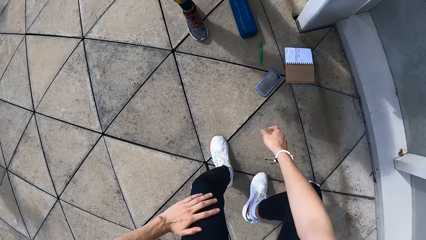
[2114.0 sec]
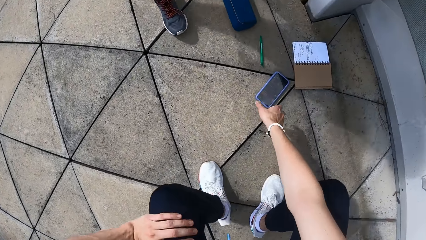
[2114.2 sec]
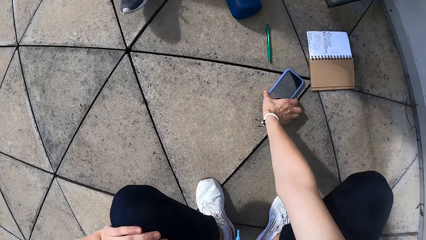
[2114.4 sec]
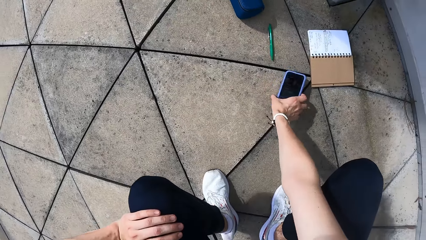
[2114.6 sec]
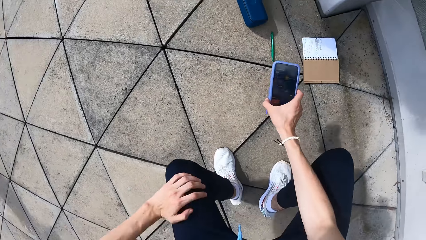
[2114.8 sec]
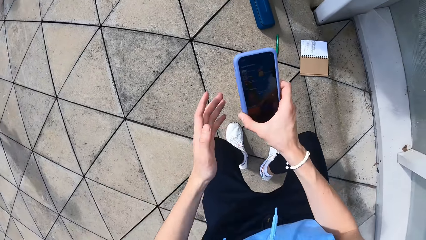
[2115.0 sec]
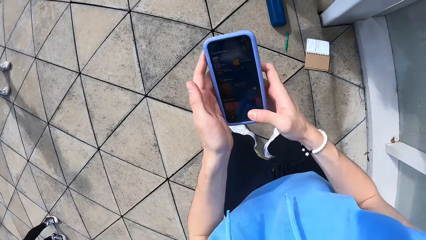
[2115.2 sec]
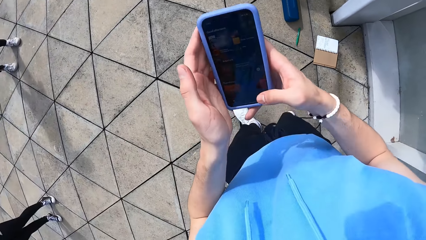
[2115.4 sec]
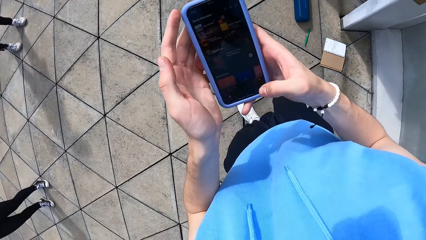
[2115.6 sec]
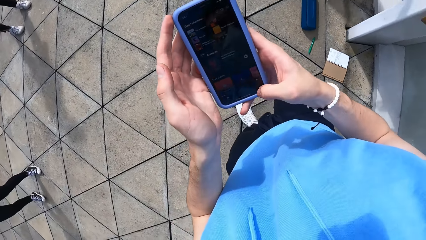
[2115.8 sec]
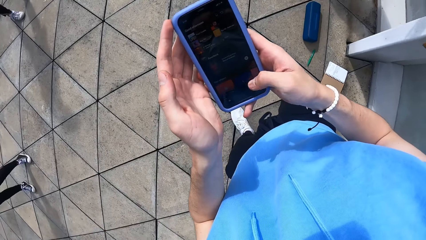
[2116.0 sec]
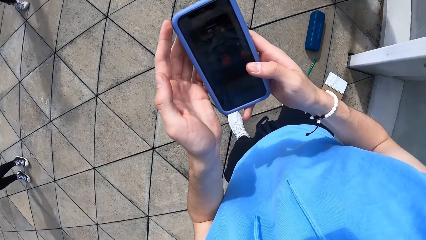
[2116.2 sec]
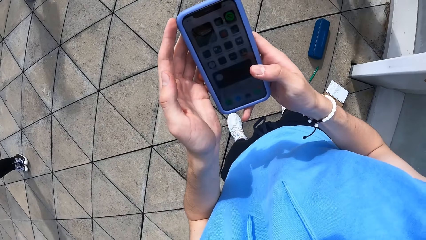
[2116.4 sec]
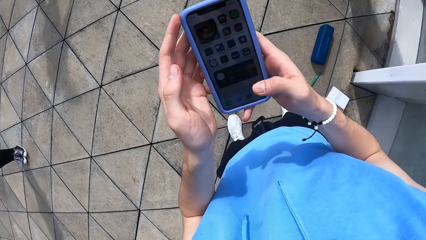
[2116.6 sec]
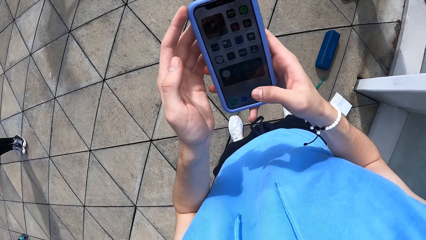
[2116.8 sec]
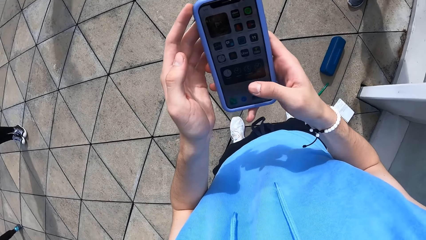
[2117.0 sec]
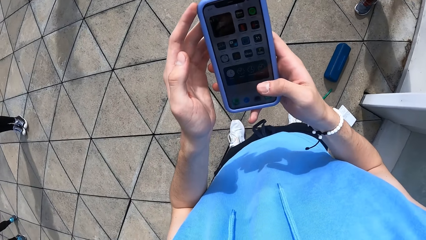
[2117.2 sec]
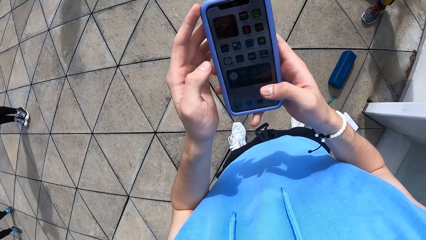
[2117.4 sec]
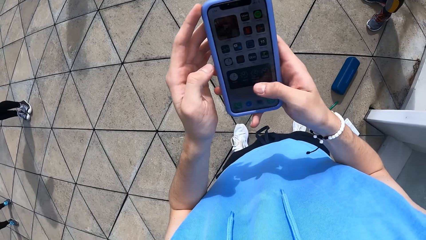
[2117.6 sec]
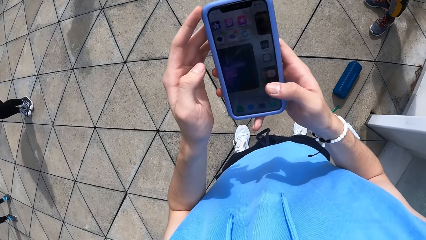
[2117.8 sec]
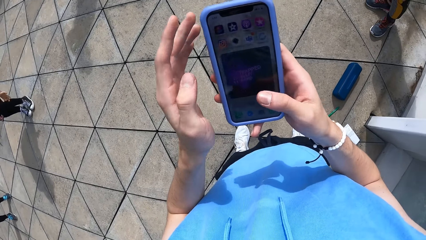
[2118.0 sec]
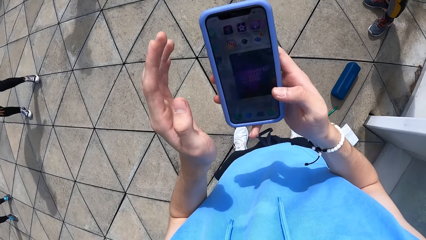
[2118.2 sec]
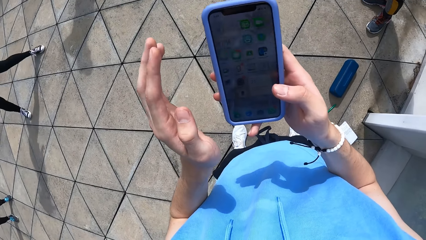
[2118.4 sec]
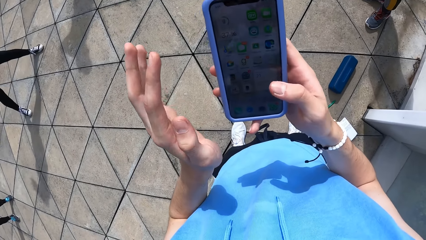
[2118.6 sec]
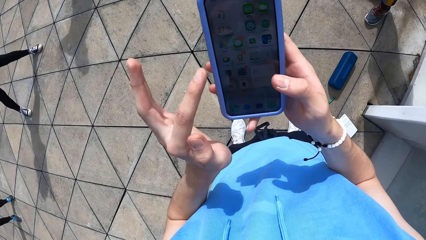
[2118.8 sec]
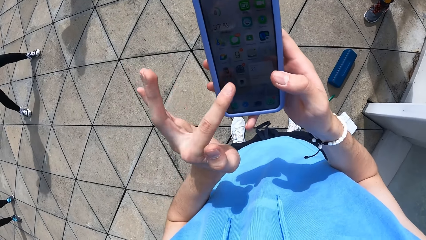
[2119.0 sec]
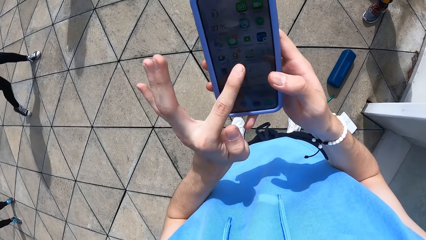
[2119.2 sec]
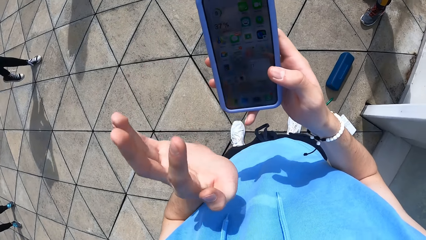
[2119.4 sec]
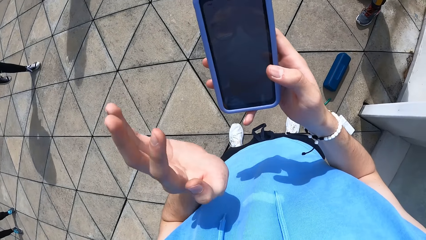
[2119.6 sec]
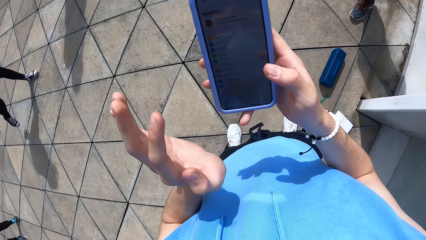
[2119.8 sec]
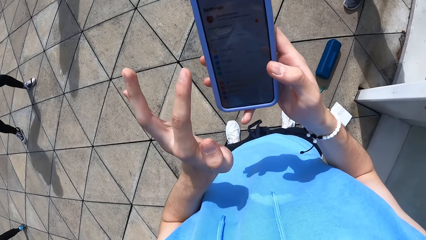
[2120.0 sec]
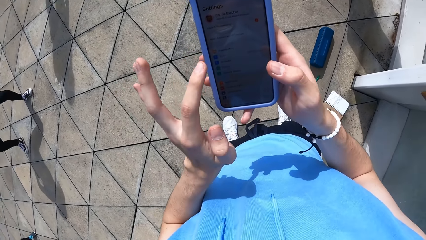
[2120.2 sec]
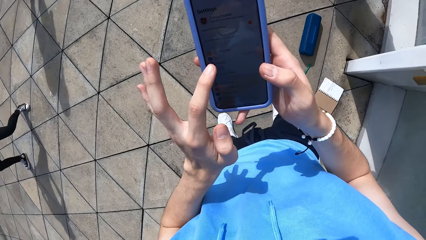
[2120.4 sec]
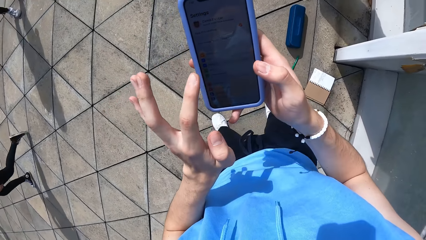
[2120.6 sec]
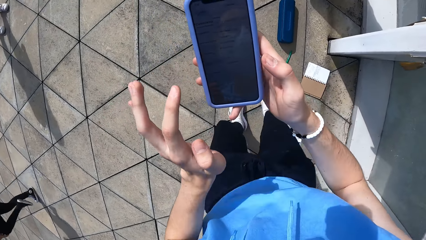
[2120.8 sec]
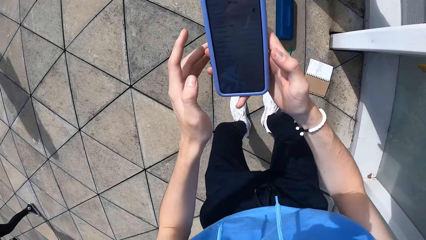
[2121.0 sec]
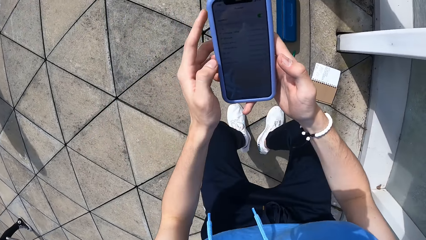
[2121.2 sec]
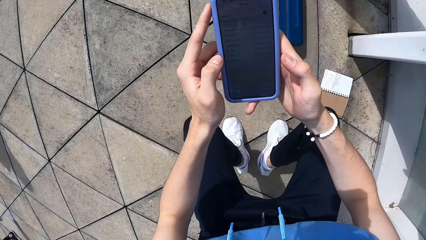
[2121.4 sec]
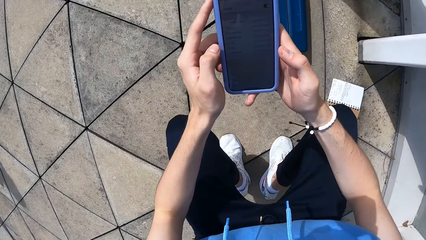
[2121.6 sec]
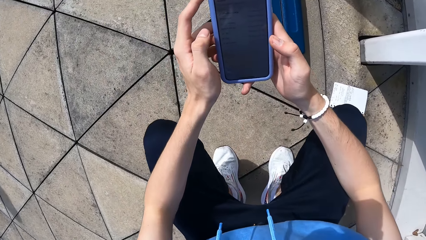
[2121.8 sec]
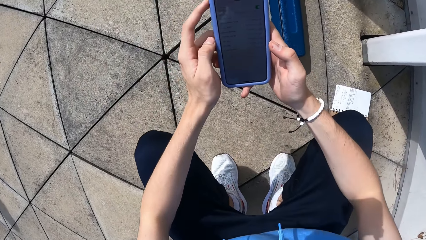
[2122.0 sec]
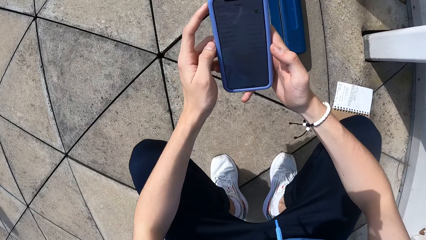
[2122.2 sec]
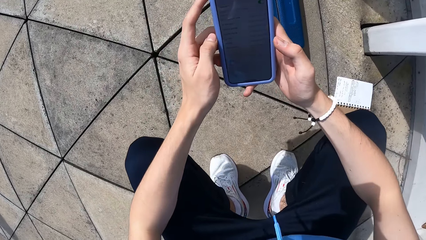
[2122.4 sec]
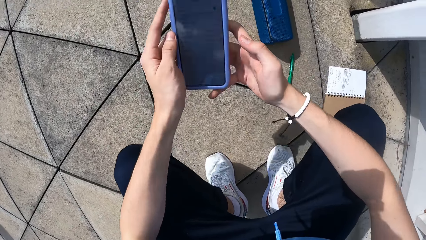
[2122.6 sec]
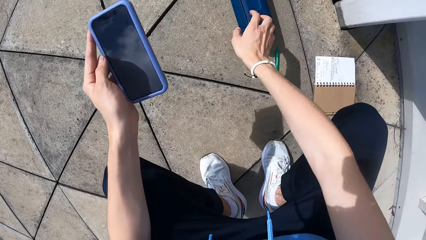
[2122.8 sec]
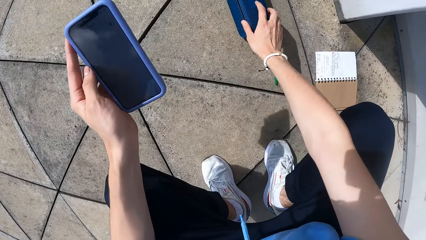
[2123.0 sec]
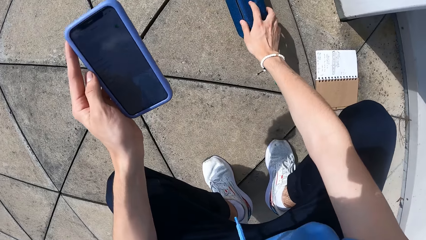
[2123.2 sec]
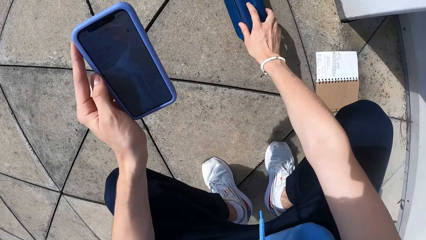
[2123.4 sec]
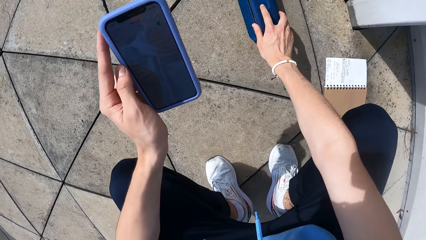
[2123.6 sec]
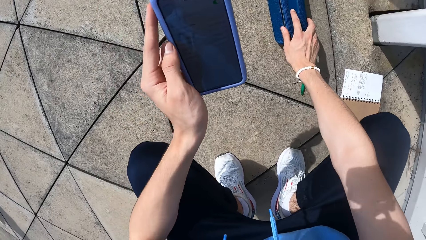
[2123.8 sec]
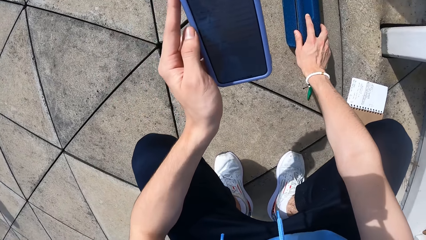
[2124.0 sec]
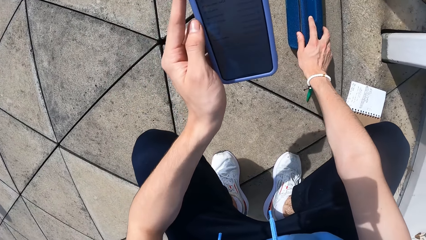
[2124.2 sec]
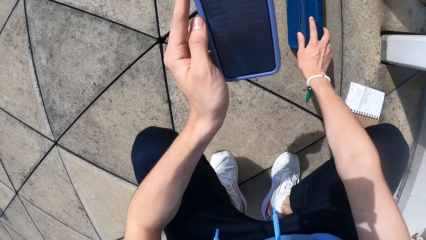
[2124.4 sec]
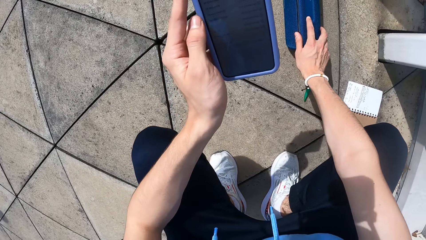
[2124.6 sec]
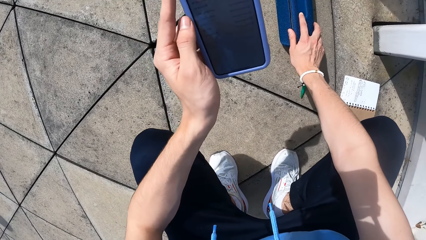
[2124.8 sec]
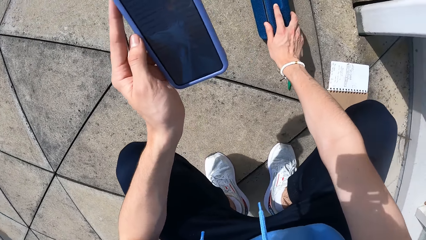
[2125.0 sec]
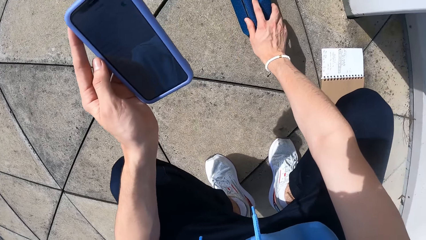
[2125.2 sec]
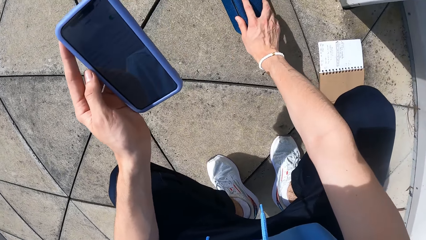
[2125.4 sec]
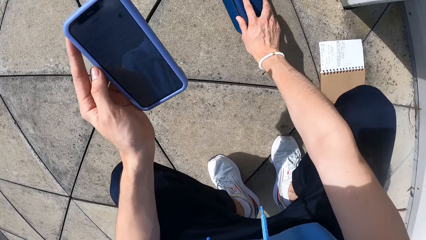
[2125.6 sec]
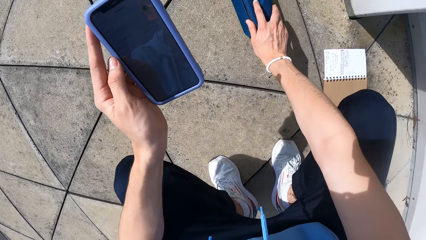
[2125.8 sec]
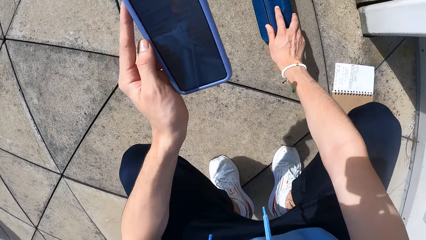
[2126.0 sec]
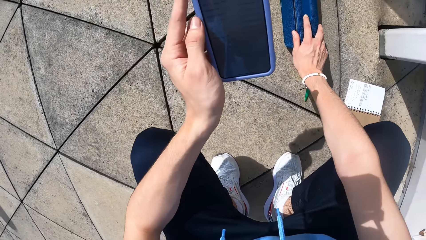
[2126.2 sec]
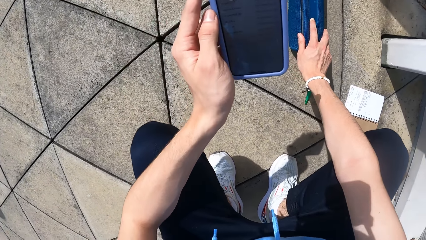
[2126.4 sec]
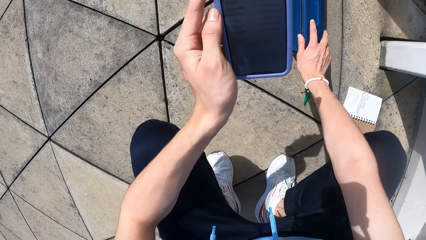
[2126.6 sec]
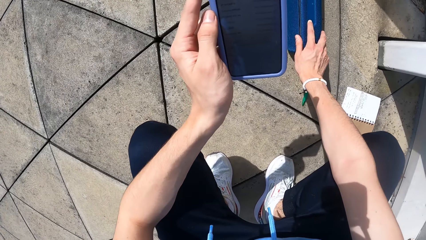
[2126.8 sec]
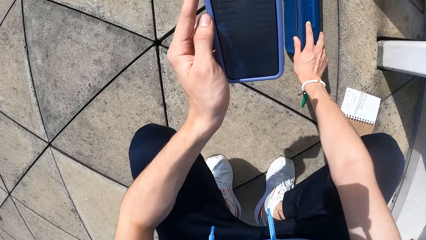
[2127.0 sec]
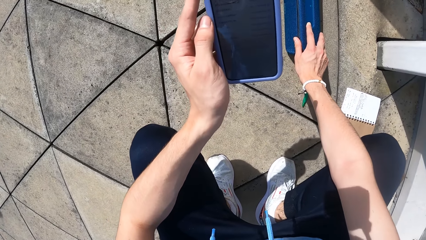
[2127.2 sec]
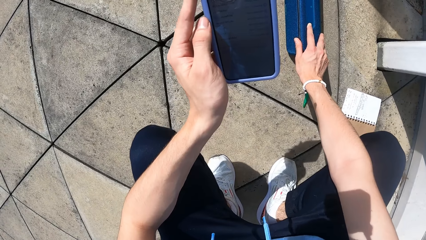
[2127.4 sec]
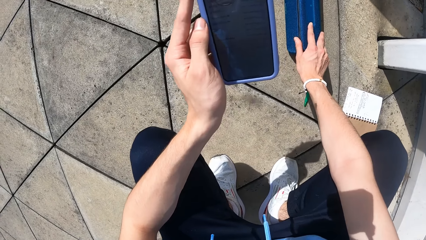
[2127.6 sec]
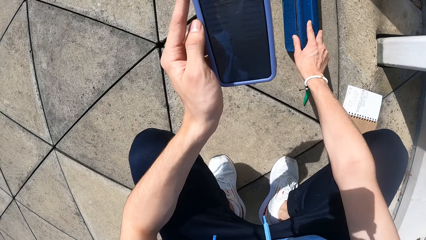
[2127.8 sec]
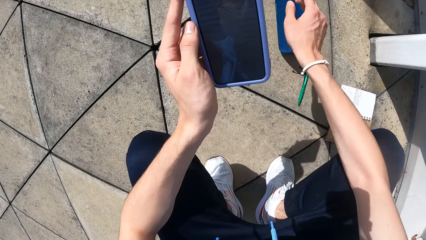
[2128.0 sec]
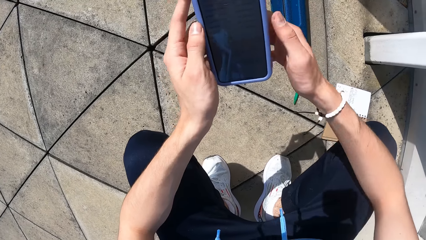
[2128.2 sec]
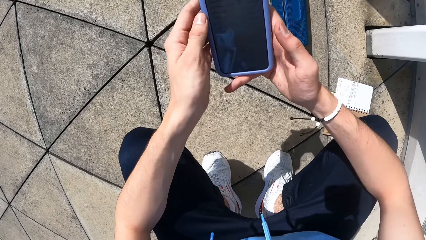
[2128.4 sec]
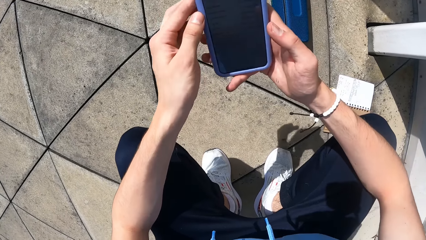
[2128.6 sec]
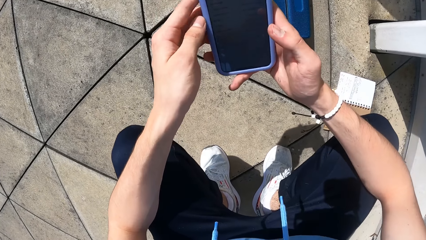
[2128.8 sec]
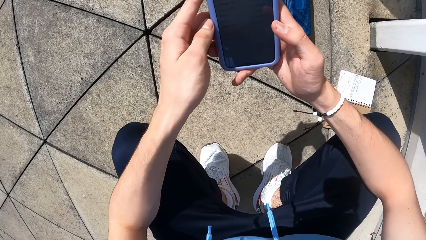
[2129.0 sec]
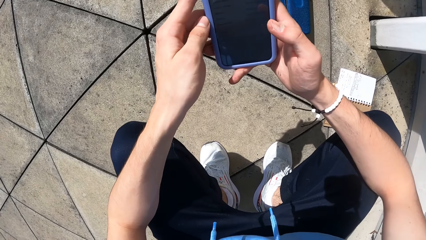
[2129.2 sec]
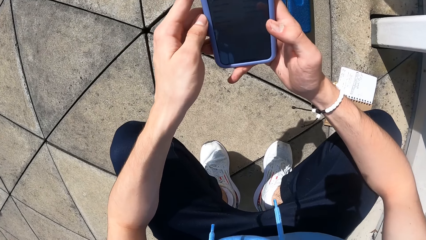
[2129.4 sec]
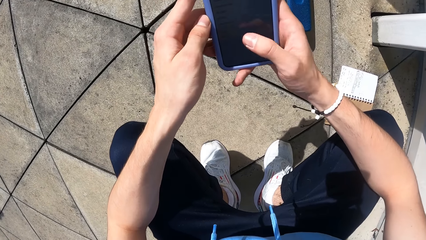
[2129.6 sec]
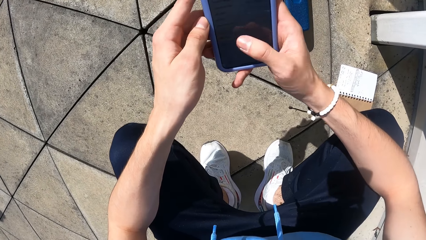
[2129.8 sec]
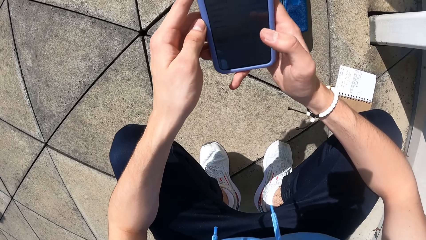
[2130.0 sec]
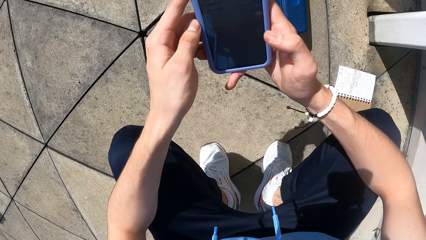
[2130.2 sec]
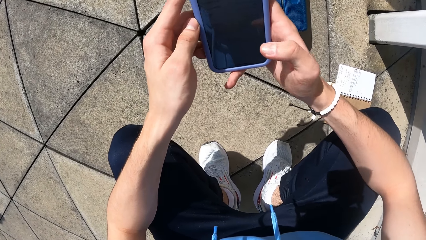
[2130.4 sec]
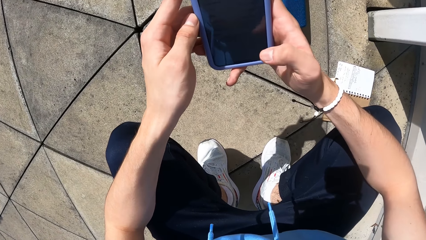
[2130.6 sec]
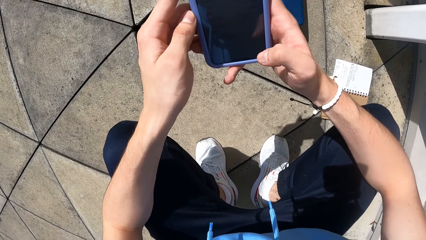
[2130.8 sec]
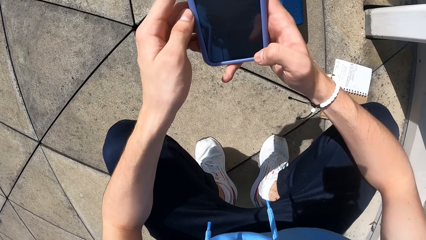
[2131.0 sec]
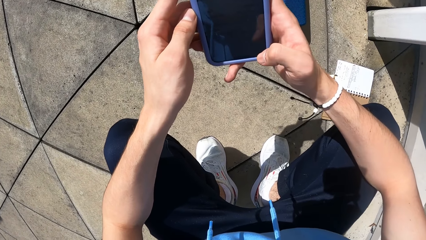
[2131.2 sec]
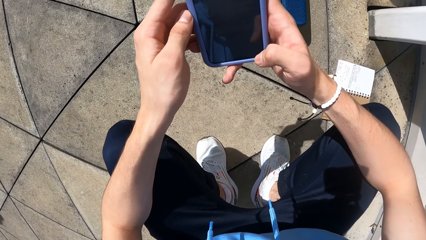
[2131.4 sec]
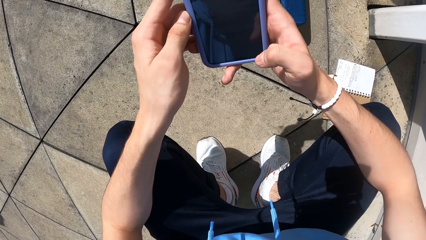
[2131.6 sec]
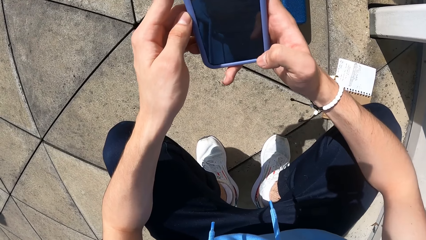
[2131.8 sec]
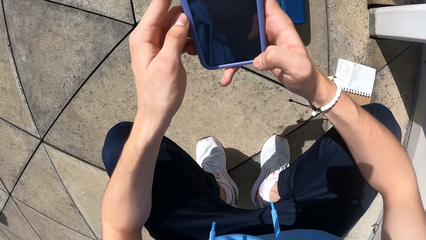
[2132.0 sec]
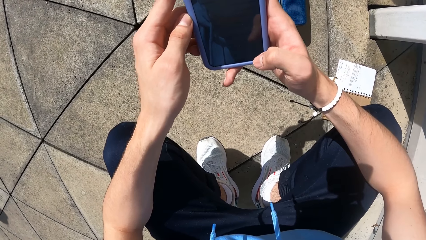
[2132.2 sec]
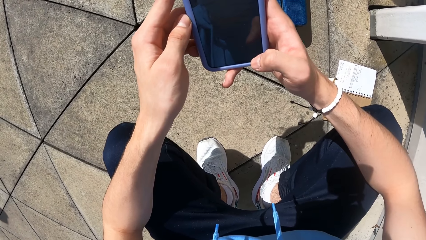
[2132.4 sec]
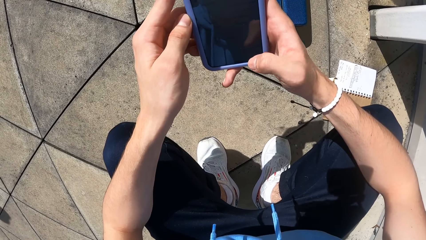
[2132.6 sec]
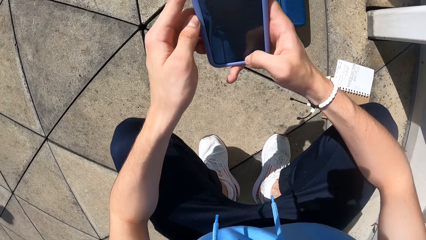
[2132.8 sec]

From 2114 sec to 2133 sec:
The camera wearer picks up a phone from the floor with her right hand. She operates the phone with her right hand. She squats. She presses a button on a bluetooth speaker with her right hand. She holds the speaker. She operates the phone with her right hand.
